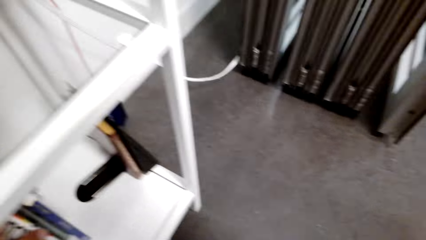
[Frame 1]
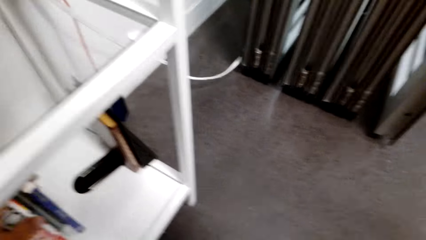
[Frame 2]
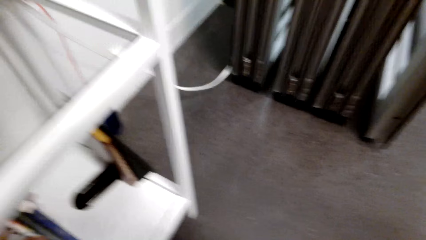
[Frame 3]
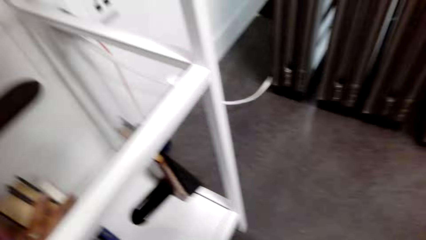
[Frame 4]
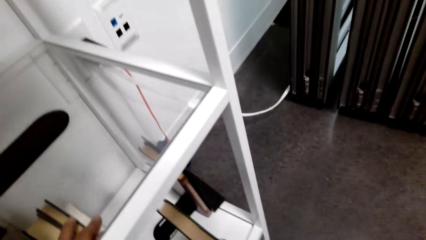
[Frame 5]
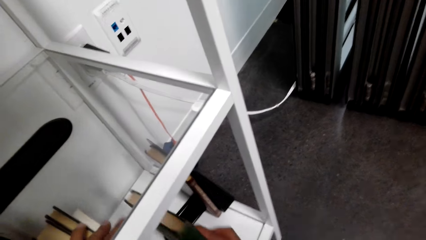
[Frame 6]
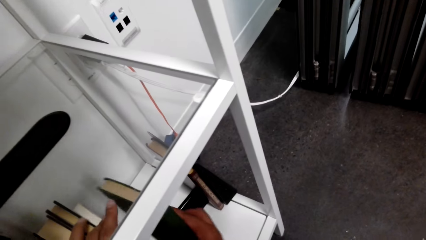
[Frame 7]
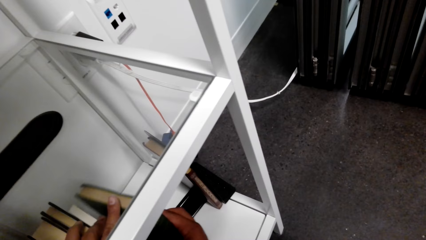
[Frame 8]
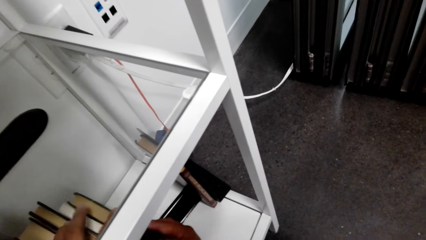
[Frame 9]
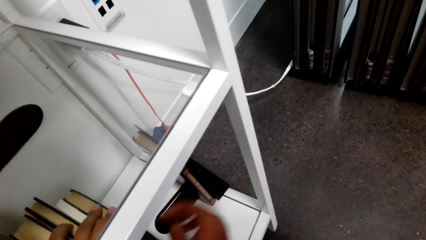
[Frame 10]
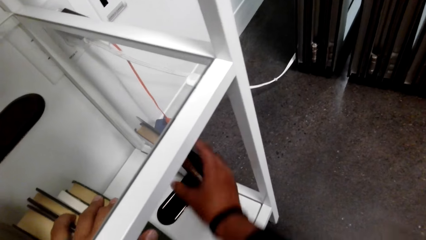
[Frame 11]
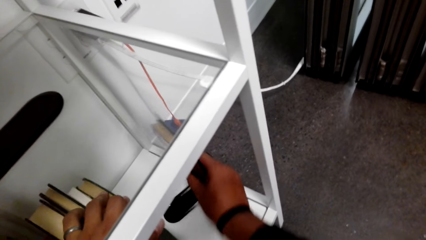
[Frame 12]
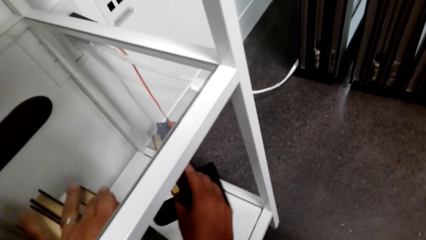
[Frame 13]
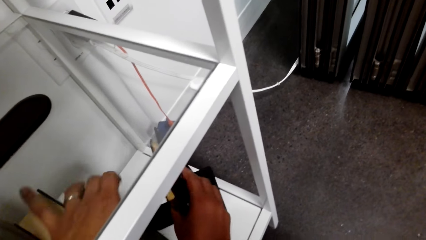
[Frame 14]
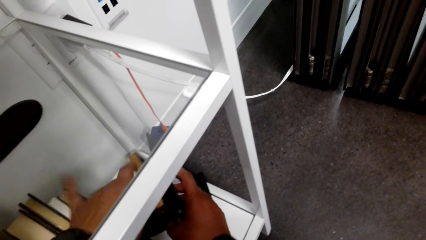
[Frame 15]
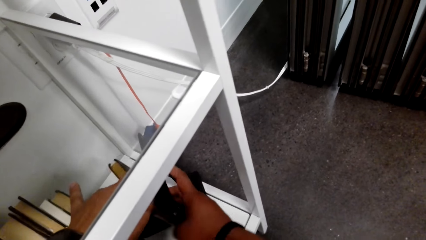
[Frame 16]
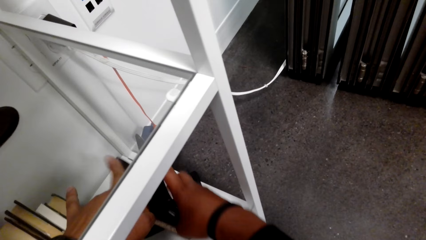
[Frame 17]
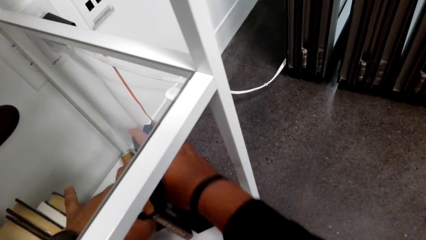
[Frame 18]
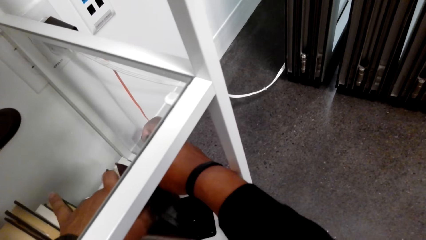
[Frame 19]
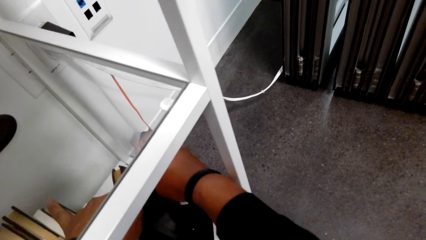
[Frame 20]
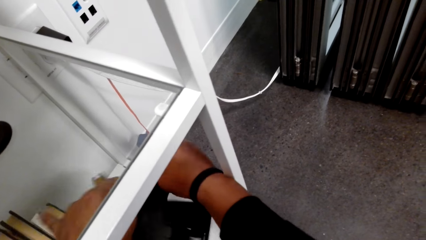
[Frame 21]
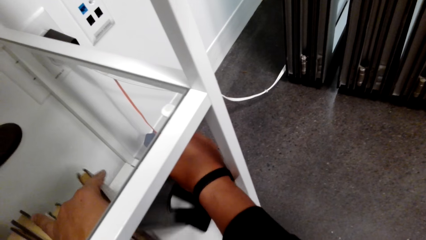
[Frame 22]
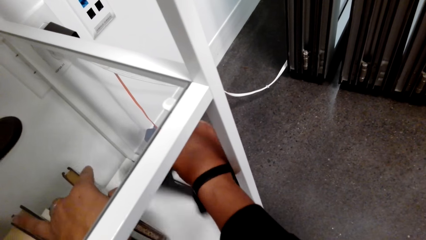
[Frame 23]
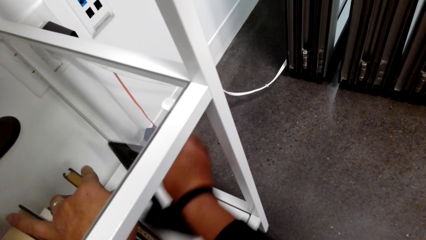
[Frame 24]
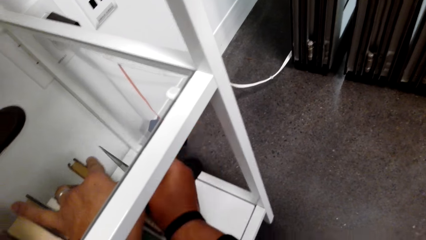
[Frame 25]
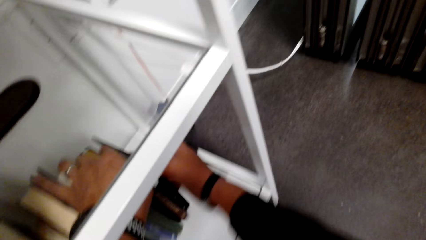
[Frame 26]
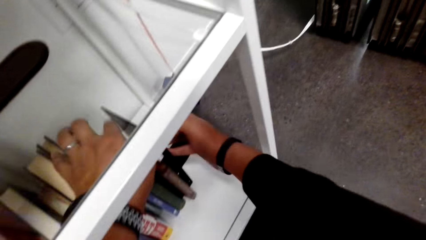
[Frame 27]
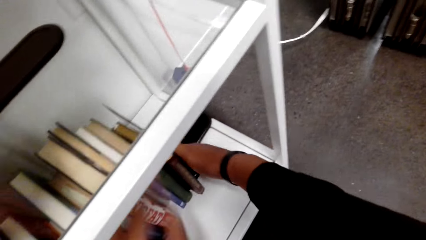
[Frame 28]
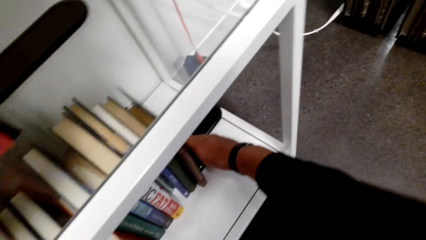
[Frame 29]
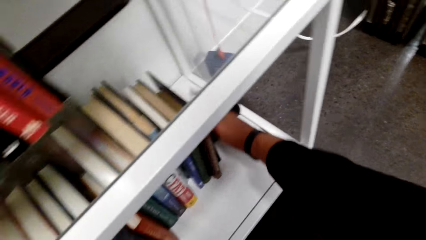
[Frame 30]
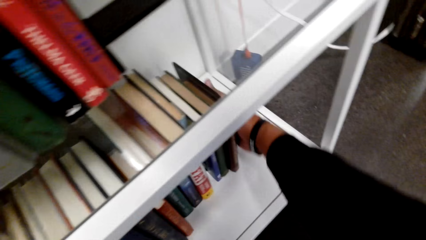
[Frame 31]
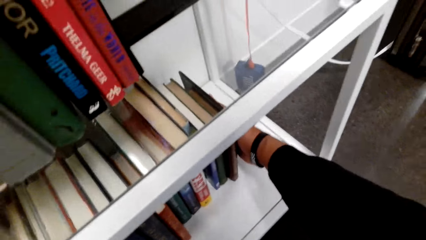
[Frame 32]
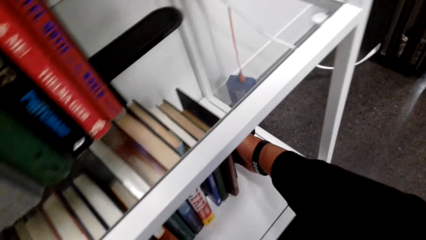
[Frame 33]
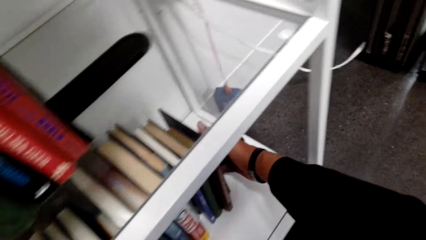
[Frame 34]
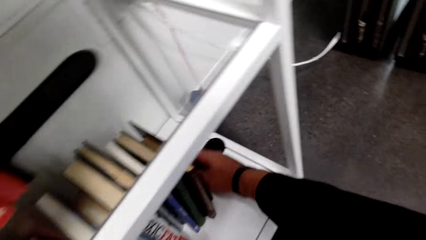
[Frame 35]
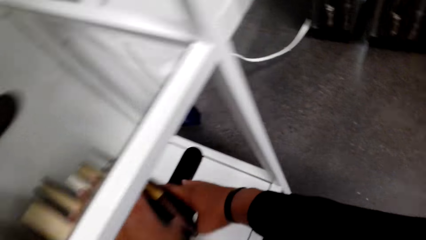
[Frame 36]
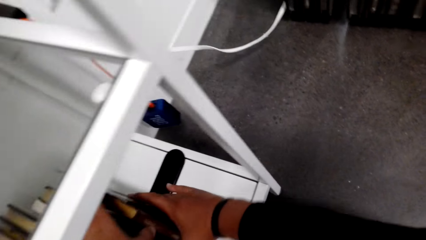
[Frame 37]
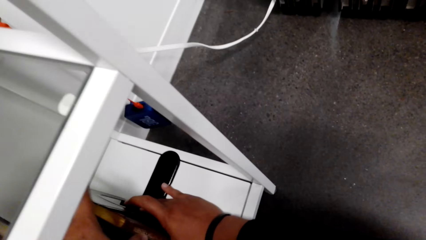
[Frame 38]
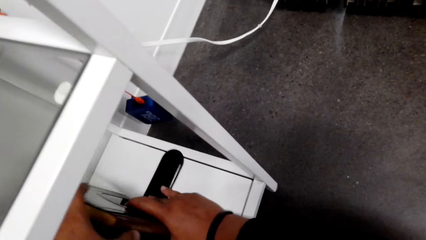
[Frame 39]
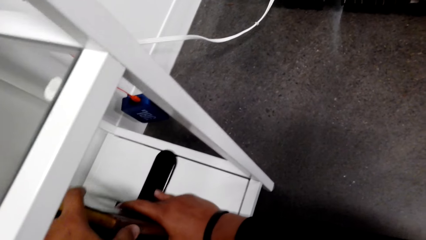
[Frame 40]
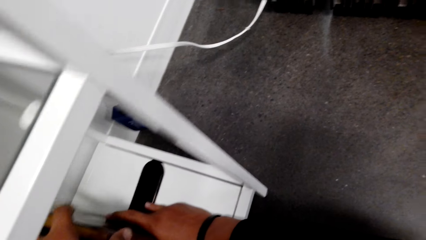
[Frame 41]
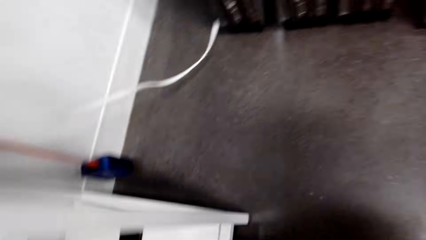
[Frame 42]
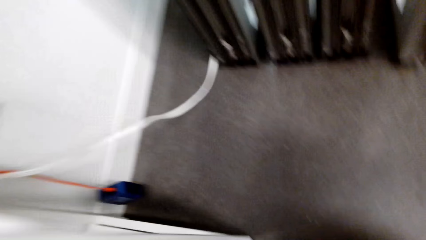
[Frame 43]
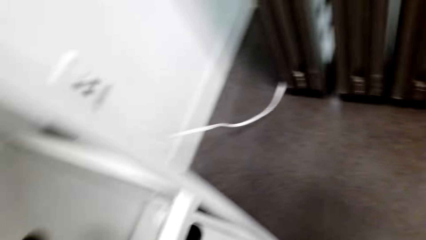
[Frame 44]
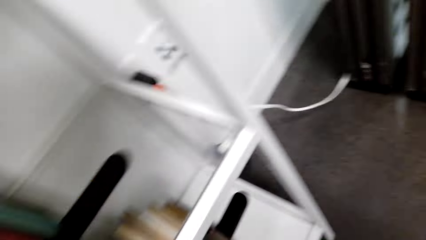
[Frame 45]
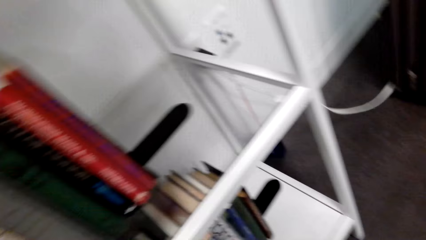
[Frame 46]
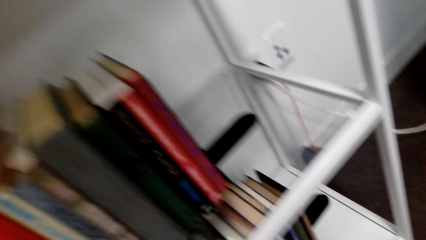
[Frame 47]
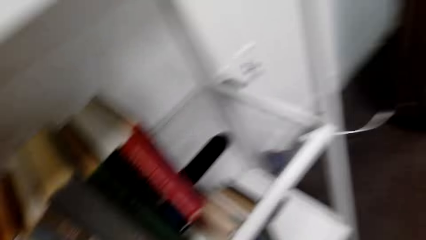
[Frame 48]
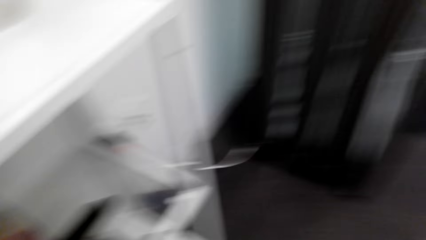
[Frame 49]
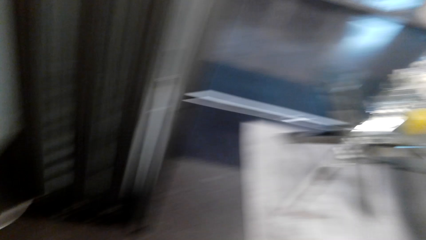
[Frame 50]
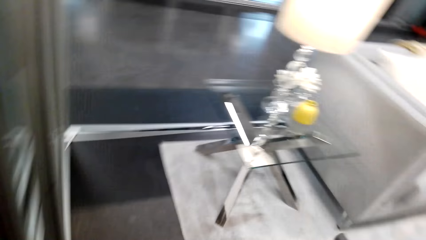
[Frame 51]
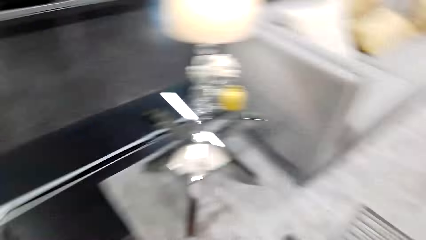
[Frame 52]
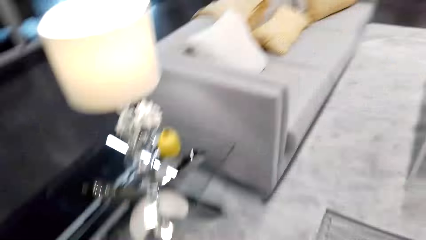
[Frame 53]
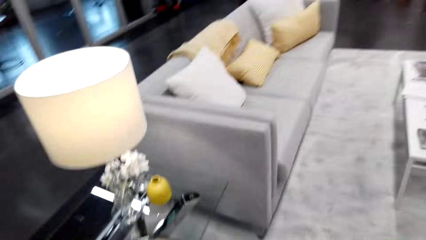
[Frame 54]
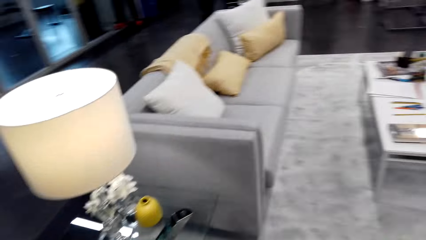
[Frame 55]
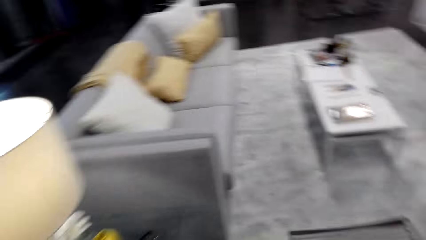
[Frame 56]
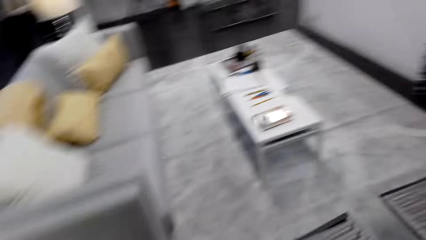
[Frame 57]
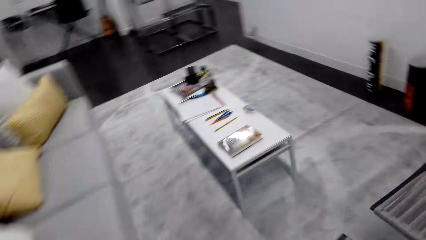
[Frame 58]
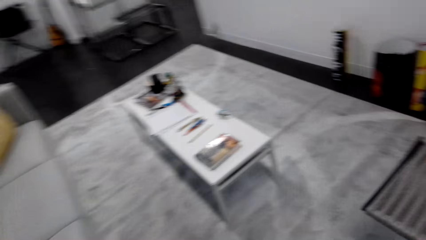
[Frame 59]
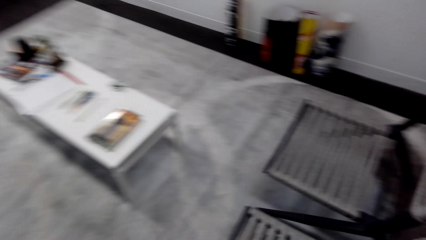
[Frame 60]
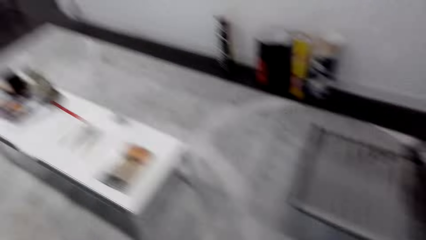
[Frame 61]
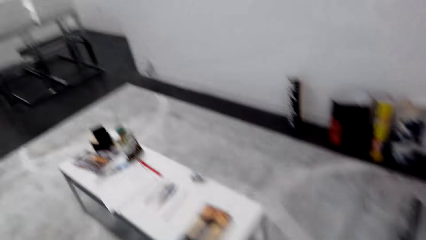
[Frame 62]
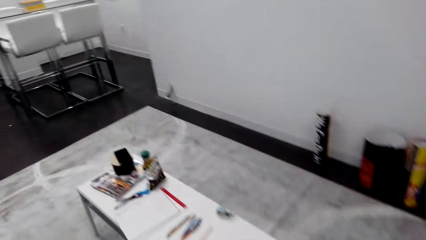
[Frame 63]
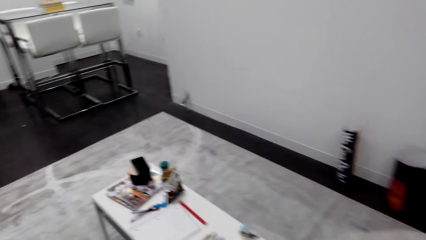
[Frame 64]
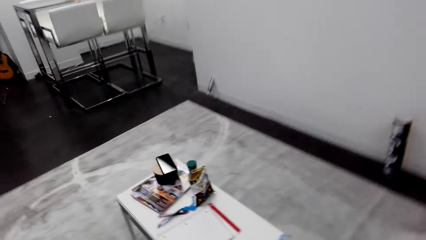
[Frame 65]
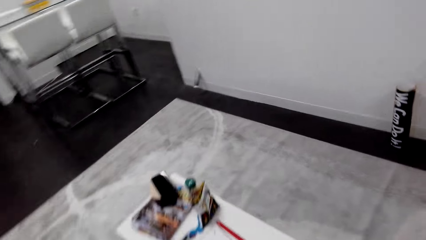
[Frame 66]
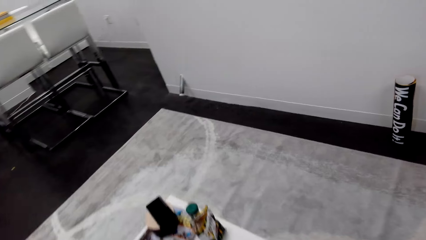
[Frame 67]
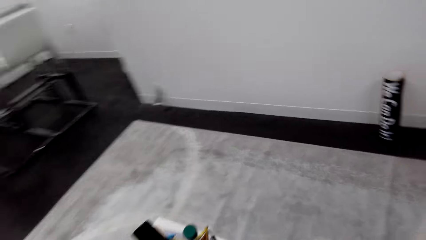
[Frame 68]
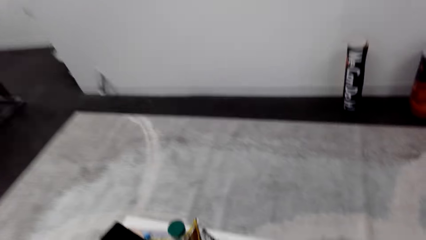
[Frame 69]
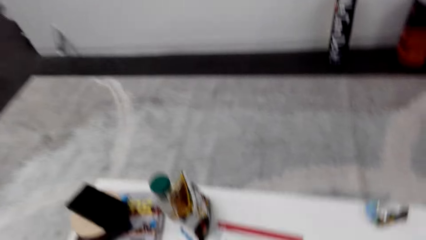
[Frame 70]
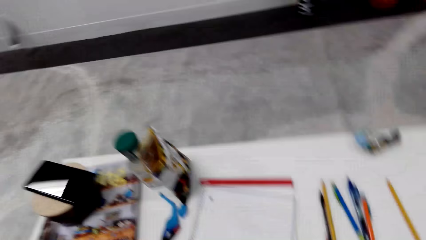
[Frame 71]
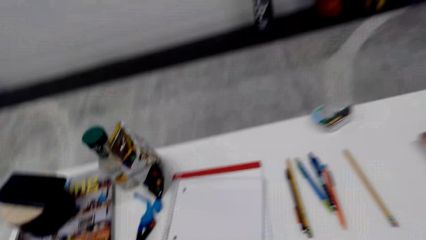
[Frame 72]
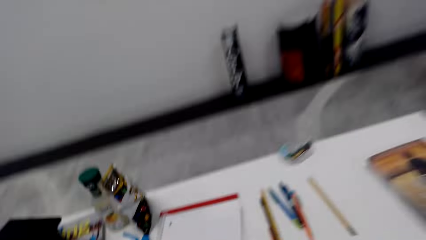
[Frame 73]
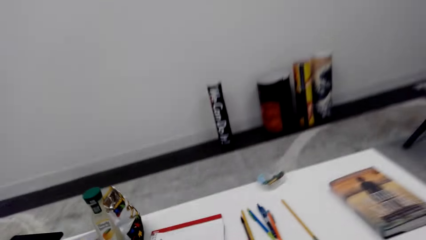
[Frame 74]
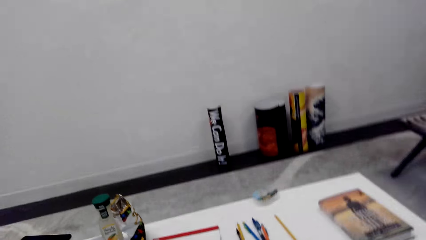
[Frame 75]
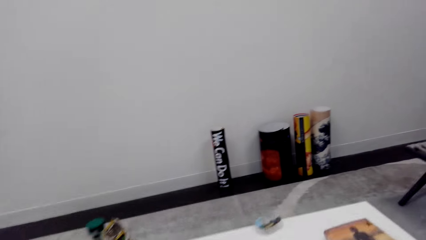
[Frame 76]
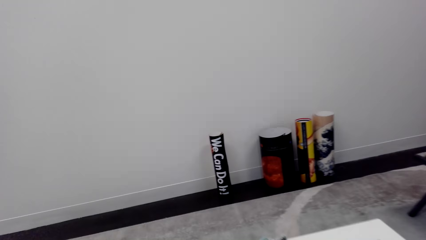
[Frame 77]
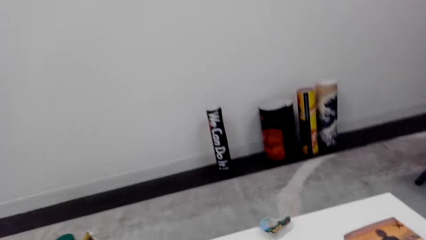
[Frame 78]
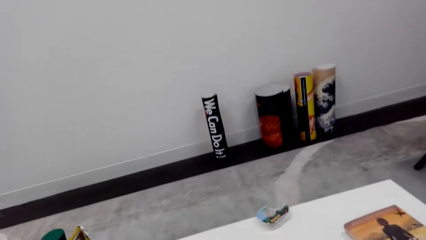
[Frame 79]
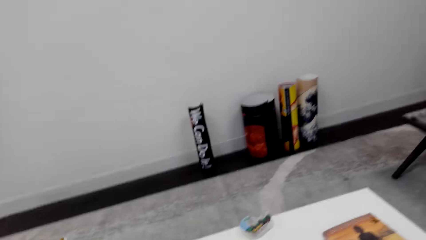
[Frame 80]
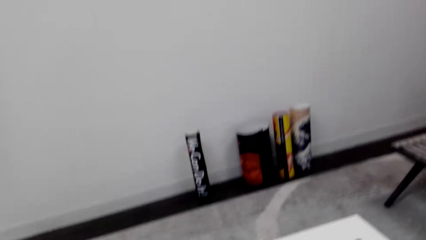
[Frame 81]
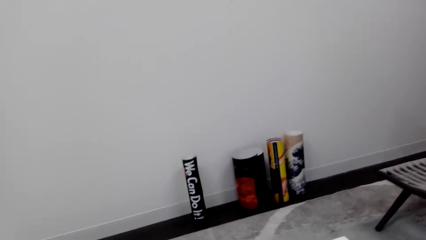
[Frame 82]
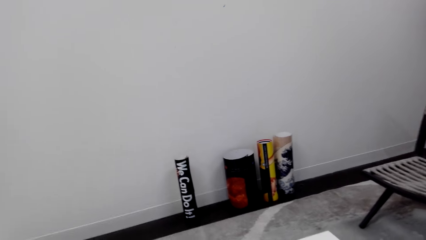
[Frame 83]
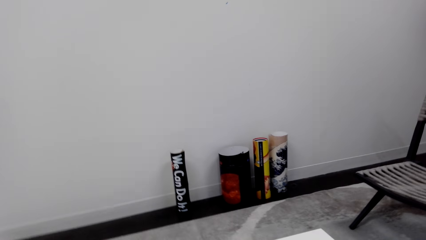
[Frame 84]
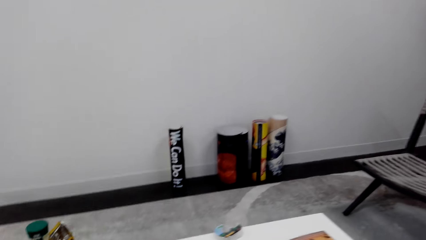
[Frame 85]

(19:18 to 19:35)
The camera wearer looks around. They pick books. They pick a book end. They support the books with the book end. They adjust the book holder on the shelf. They look around. They walk to the sitting area.
